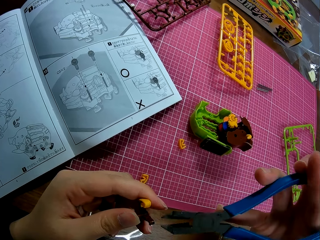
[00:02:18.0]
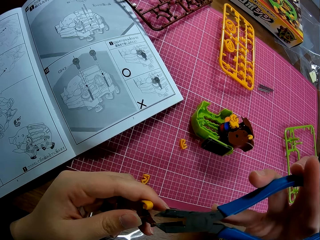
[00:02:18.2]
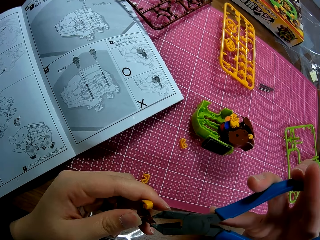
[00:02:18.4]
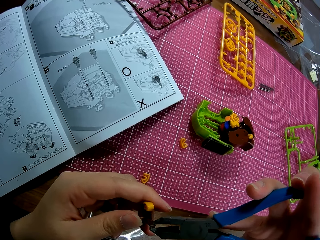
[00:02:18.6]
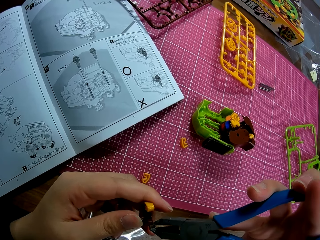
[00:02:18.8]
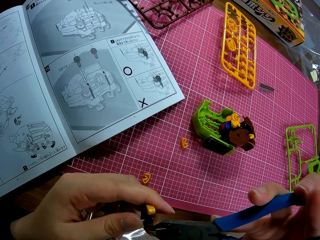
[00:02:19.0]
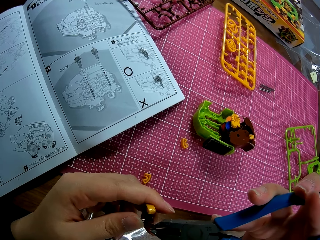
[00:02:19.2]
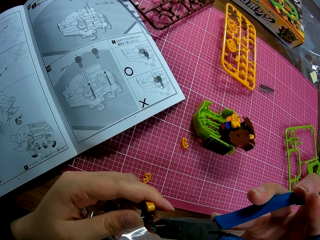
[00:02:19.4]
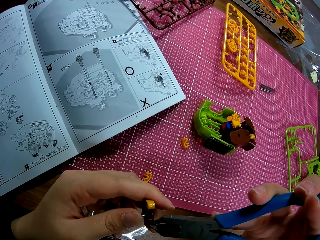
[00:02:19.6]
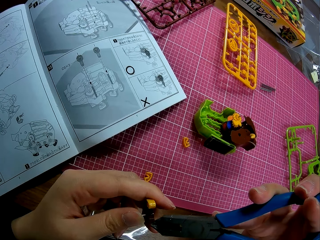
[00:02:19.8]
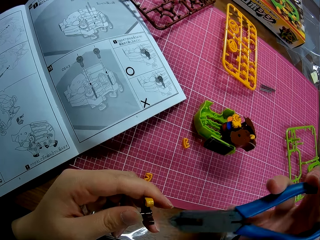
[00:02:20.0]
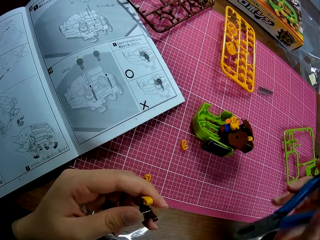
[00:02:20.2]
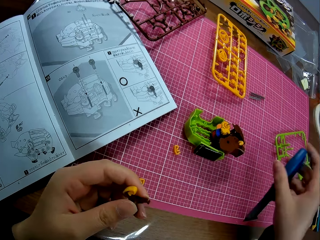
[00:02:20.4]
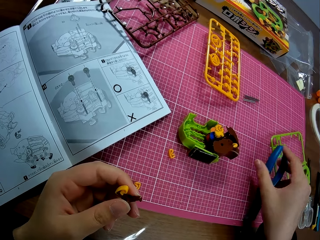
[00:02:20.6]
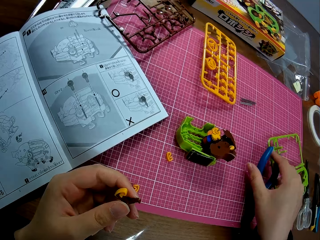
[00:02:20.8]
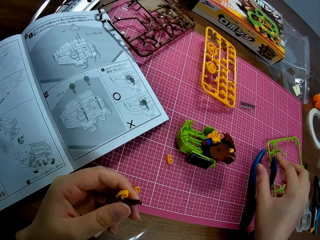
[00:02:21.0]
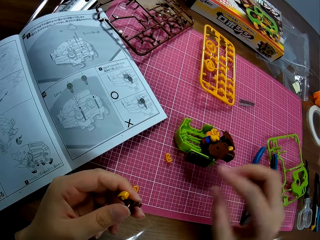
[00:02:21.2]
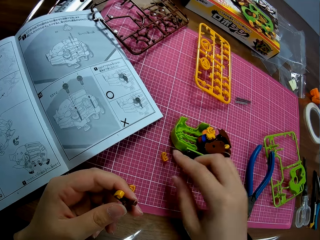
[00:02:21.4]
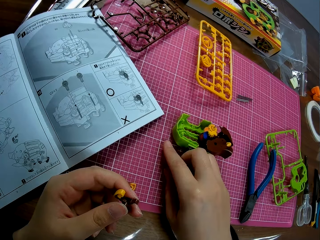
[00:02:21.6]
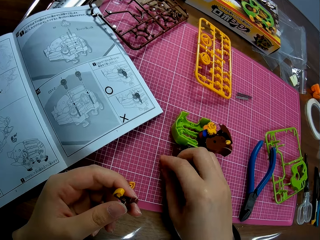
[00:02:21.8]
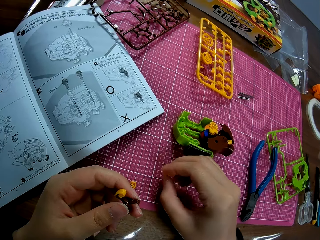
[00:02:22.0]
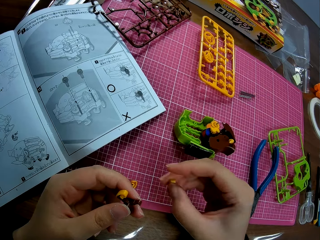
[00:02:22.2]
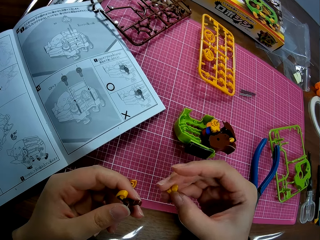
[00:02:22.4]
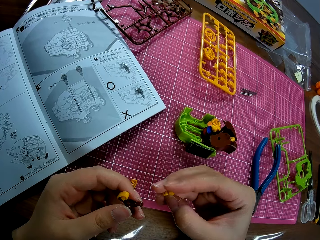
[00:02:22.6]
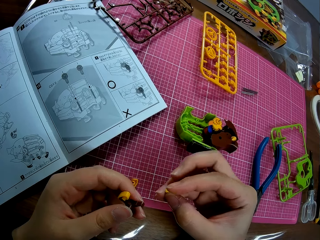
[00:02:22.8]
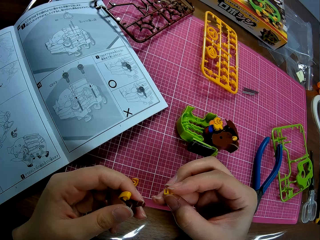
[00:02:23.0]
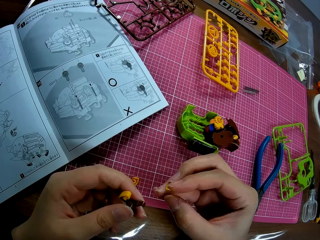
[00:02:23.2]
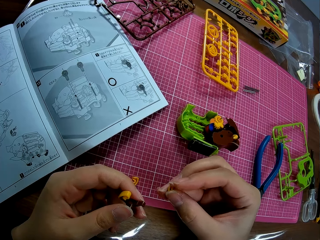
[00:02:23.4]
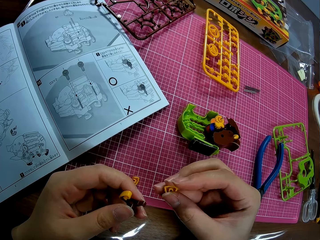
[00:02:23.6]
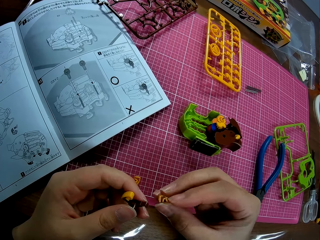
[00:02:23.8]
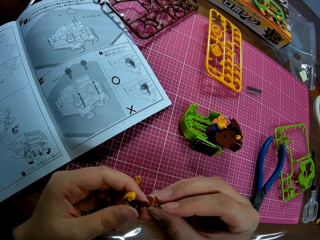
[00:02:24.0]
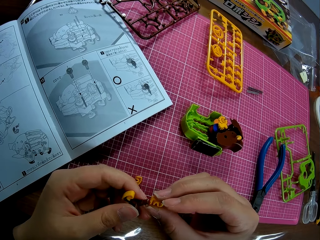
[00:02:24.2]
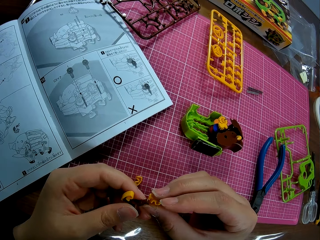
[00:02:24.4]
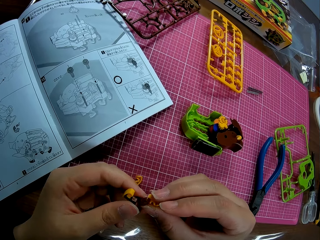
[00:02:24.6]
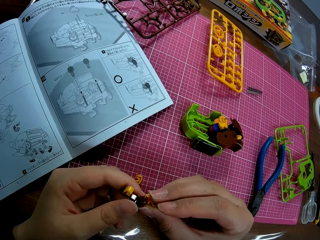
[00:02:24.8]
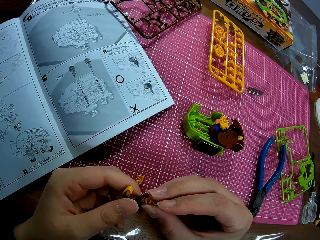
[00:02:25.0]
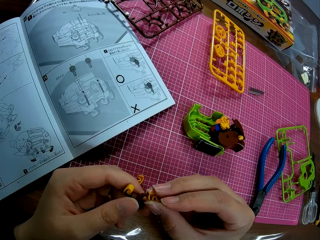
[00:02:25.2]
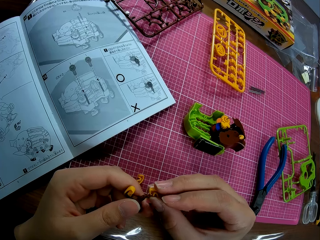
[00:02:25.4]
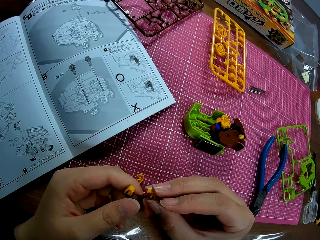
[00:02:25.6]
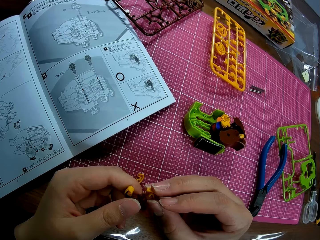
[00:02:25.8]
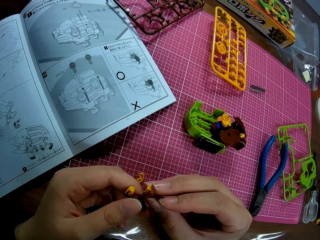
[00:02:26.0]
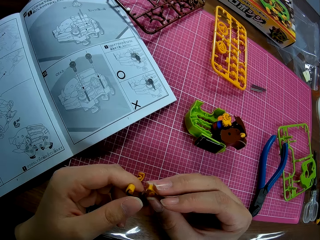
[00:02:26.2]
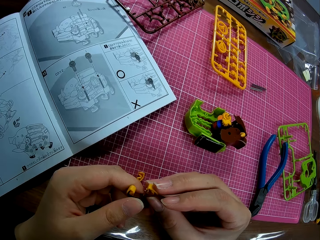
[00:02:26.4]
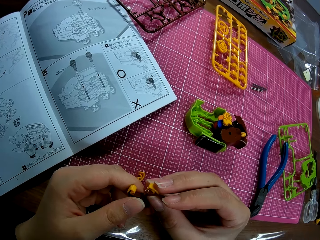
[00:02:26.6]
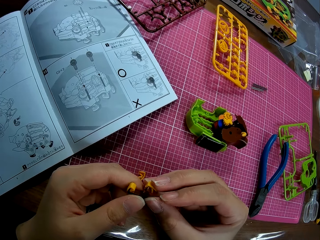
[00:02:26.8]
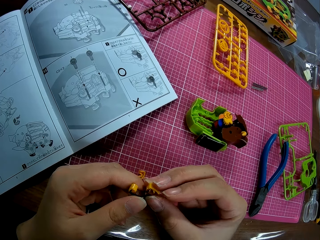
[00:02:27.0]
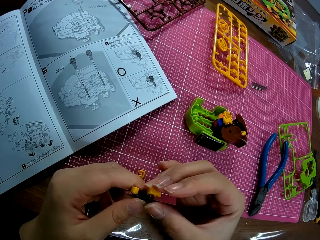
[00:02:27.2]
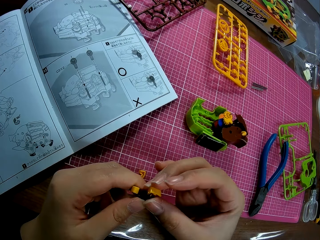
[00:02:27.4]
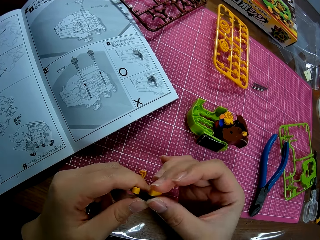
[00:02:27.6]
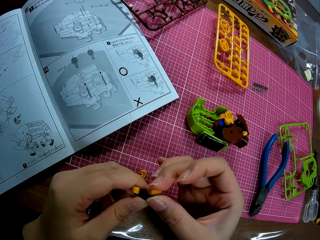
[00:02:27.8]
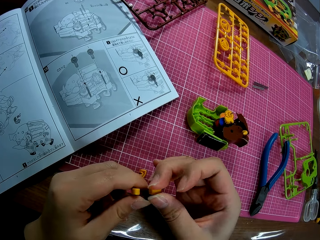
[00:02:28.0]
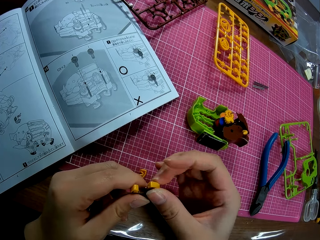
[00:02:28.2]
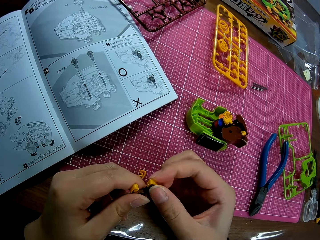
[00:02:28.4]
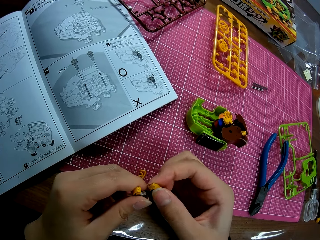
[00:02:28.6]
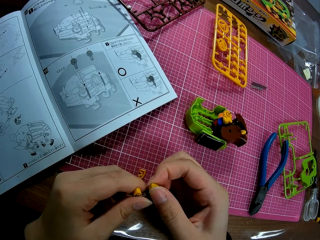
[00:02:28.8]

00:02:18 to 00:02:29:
The camera wearer puts down the model pieces. He drops the pliers on the table. He picks up the plastic piece on the table. He attaches the plastic piece to the plastic piece in his hand.

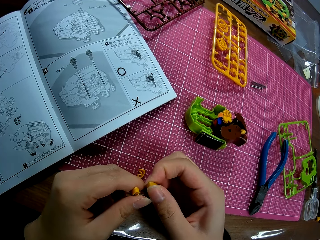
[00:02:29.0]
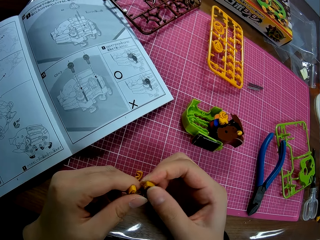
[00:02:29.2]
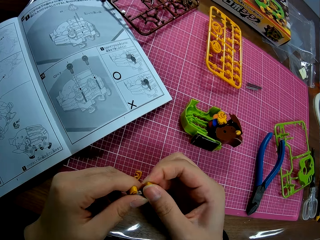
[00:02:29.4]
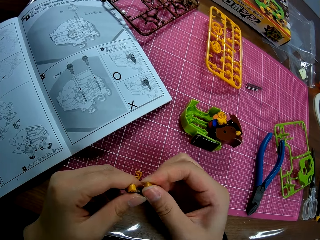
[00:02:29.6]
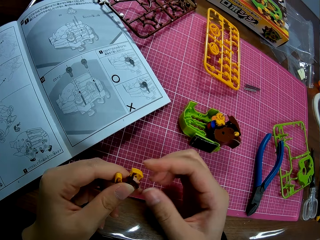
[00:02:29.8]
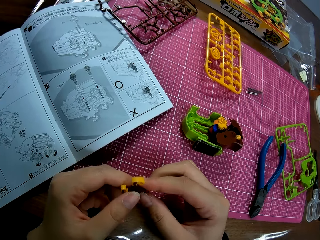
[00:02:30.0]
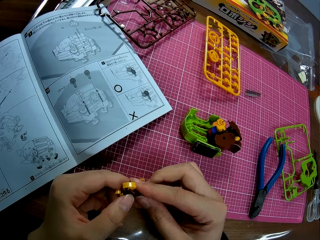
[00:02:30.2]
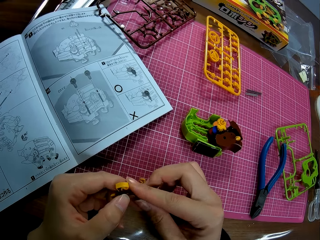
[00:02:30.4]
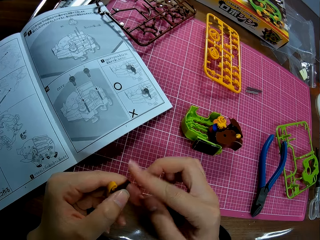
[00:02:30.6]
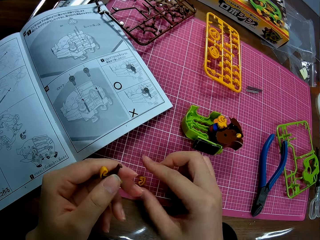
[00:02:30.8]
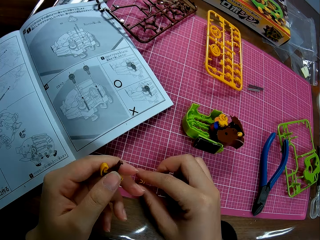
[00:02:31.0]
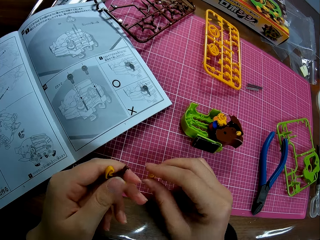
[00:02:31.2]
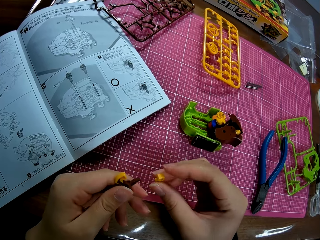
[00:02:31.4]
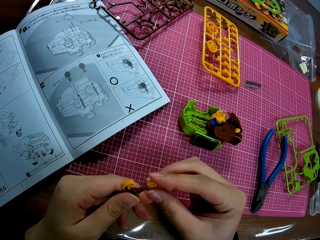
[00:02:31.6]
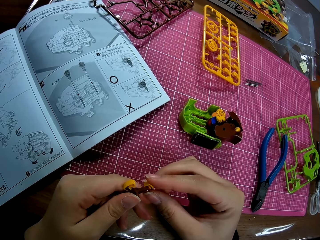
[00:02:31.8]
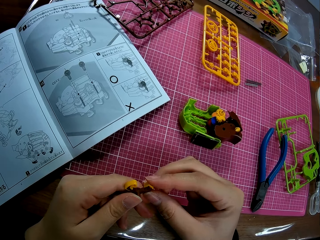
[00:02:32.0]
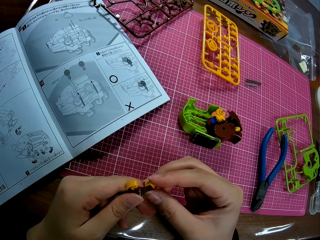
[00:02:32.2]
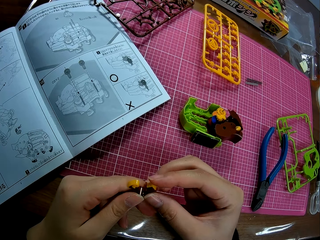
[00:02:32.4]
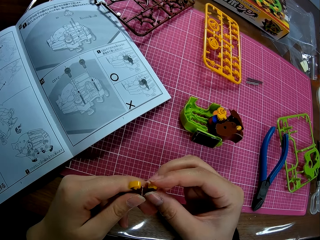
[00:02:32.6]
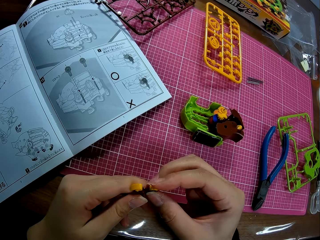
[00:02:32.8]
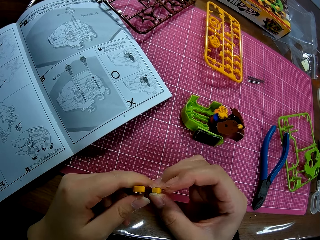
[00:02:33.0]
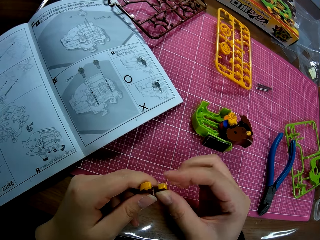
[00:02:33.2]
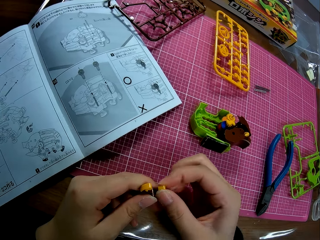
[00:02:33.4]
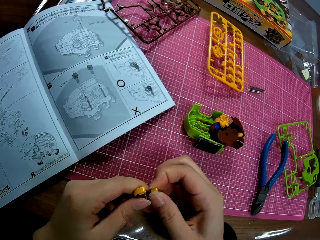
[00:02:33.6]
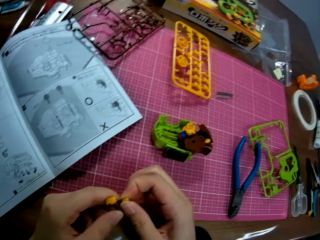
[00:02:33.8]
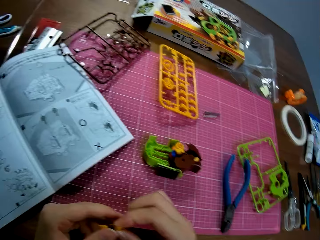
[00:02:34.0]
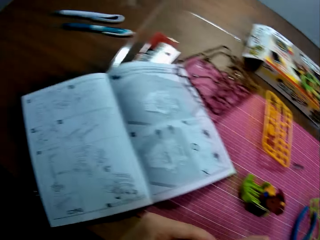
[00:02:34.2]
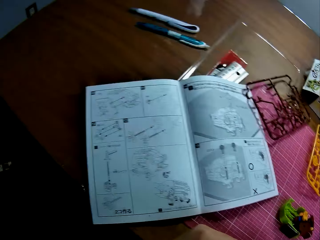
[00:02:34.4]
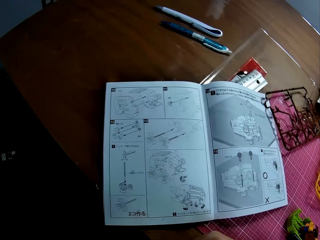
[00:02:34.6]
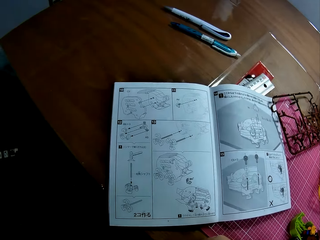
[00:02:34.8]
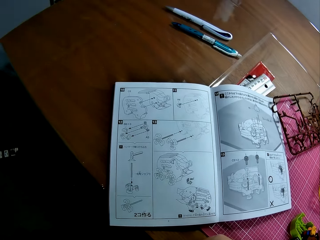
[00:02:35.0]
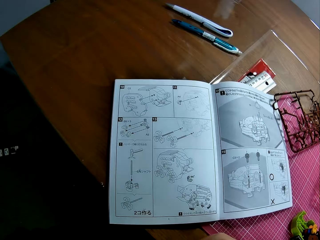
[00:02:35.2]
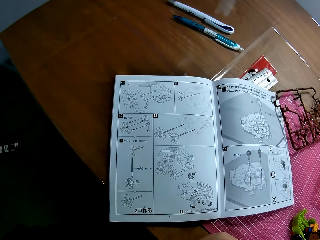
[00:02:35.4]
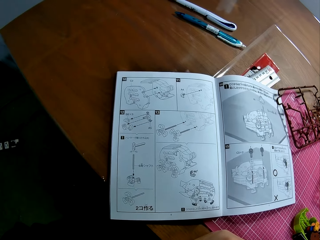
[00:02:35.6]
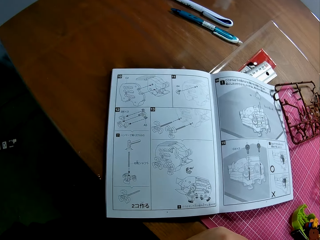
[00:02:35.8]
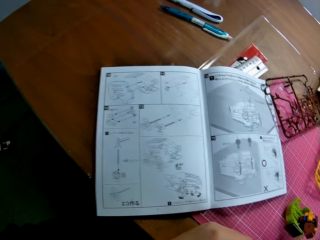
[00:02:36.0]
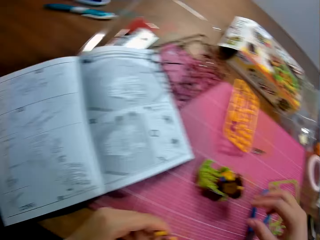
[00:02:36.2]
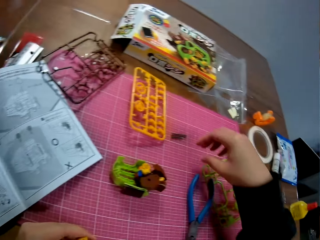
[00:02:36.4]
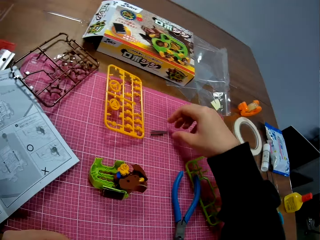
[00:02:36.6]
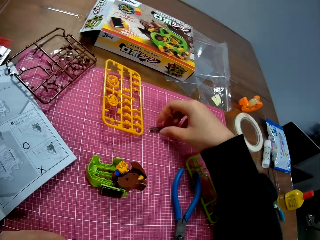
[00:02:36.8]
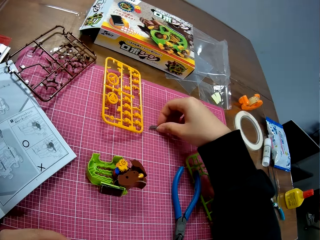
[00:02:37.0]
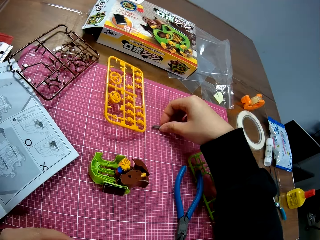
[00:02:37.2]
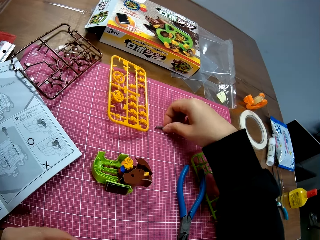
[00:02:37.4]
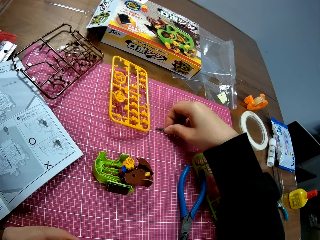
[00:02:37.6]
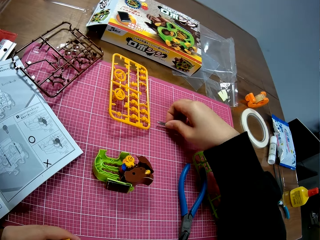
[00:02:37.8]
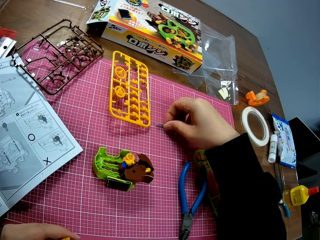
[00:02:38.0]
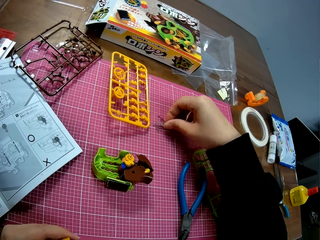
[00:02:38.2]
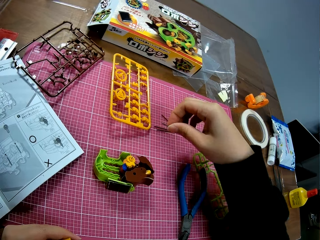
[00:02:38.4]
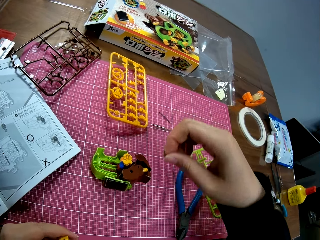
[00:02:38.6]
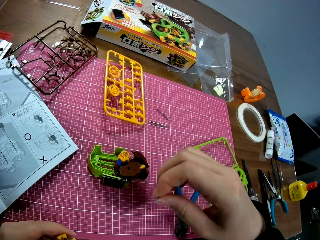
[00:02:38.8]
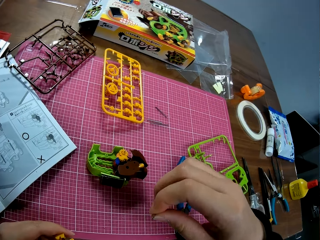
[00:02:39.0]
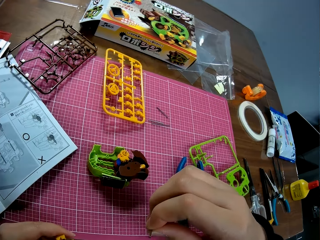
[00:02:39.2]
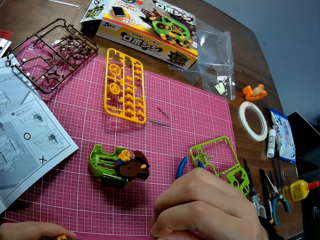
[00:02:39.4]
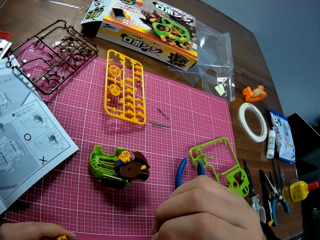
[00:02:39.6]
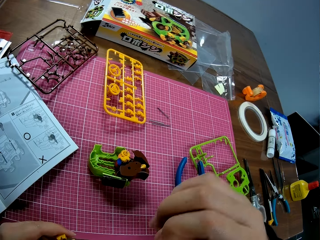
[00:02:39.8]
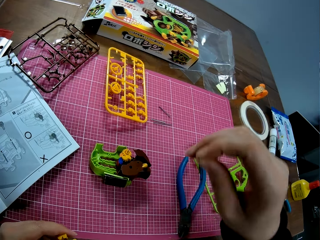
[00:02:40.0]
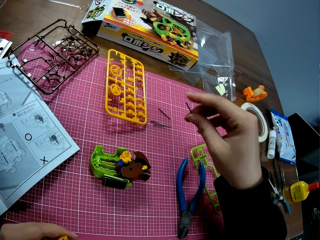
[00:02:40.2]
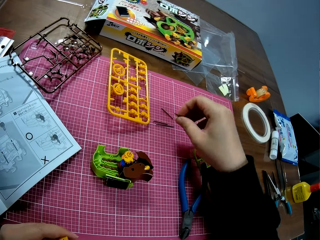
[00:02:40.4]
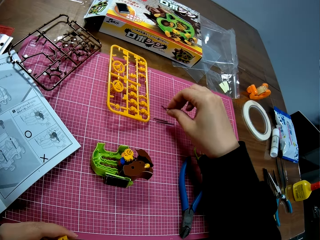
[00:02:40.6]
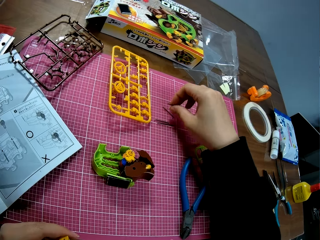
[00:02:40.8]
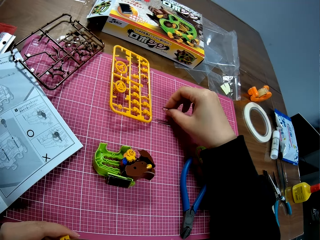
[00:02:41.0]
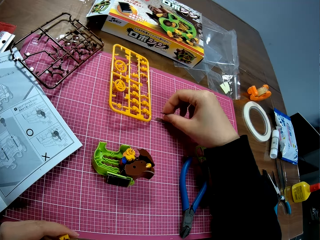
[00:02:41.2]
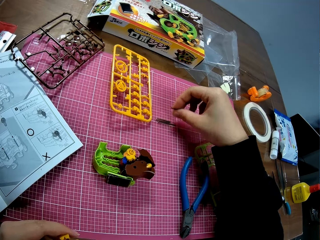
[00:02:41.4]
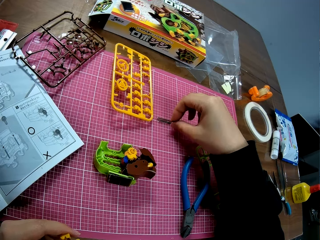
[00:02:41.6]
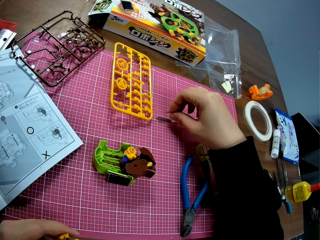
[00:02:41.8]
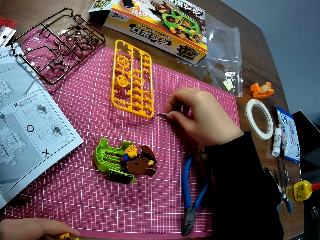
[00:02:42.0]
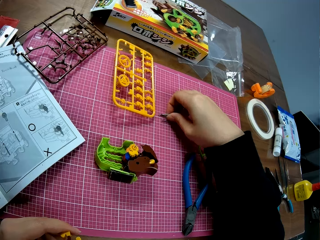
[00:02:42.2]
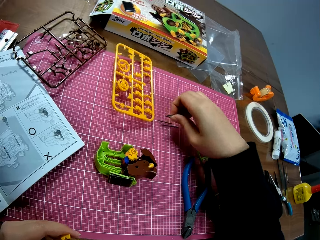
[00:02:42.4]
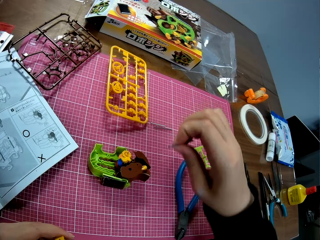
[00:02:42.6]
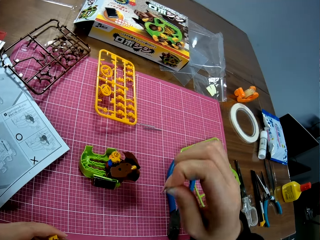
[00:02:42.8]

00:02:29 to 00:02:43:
The camera wearer picks up a plastic piece on the table. He attaches the plastic piece to the plastic piece in his hand. He looks at the sketch paper. He picks up a small metal or model piece on the table. He looks at the model piece. He picks up another small metal on the table. He pushes the model piece together.
